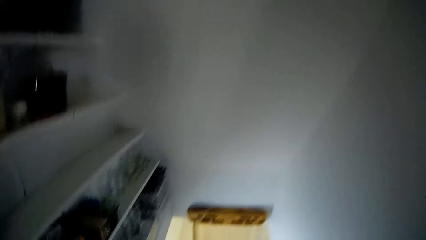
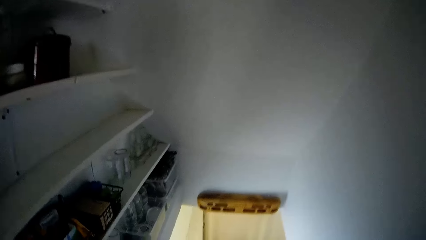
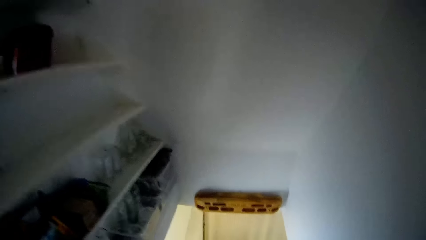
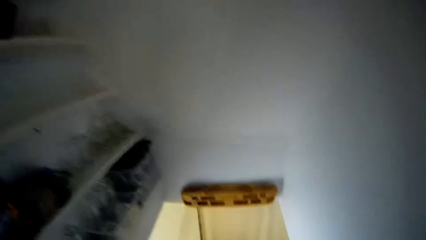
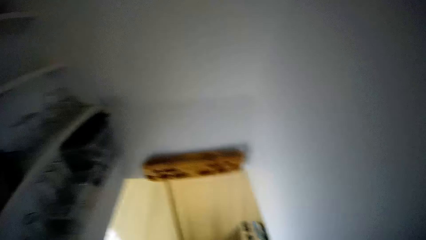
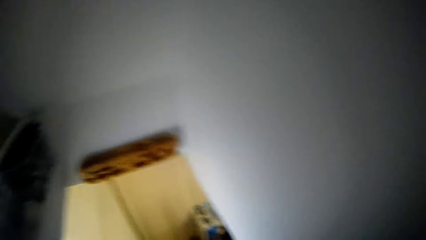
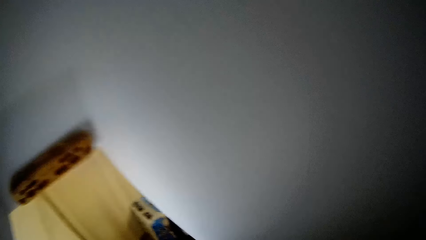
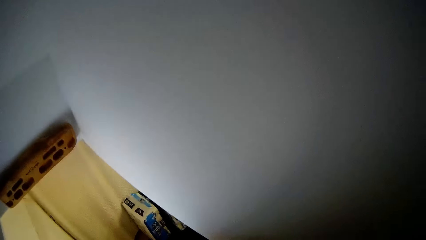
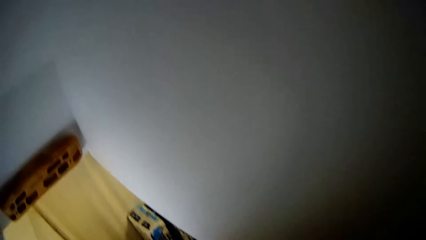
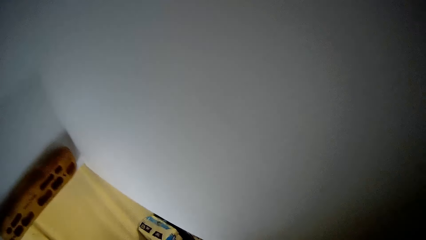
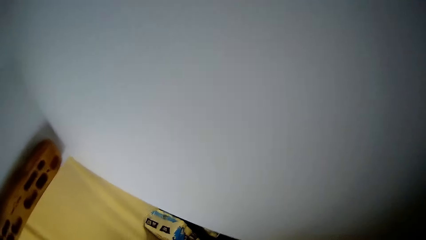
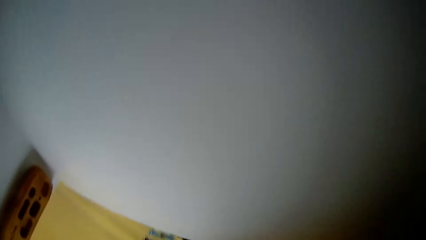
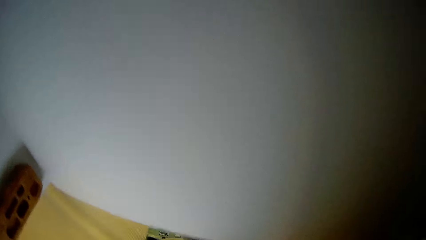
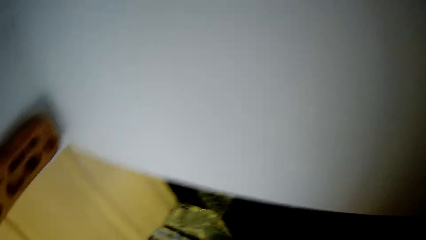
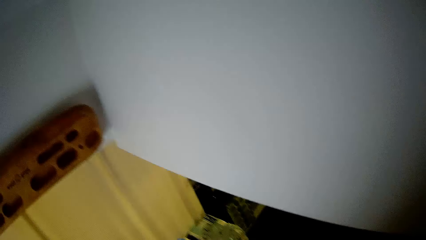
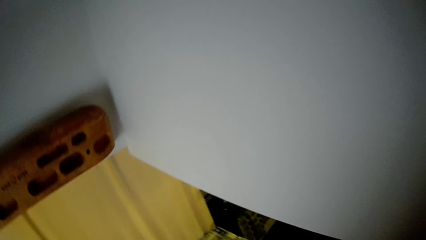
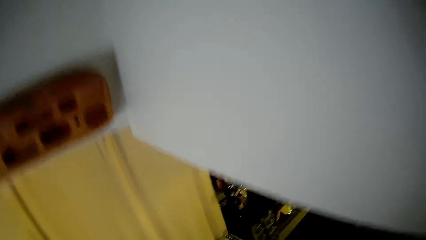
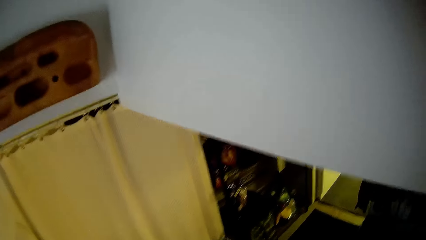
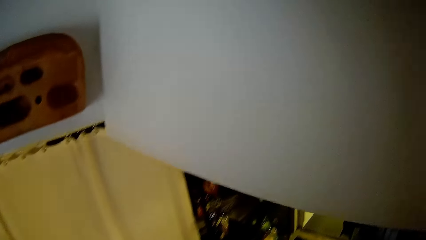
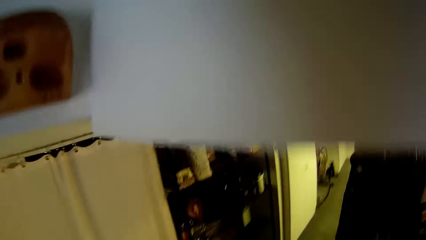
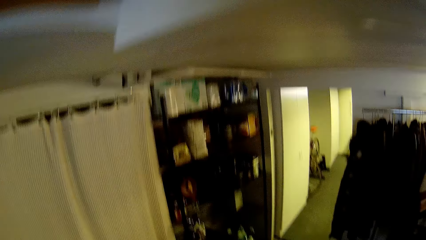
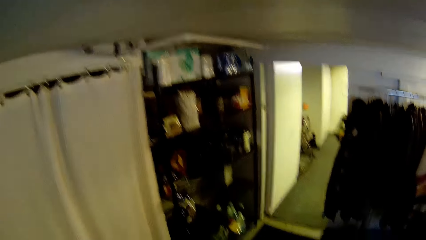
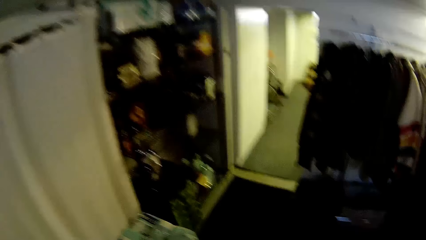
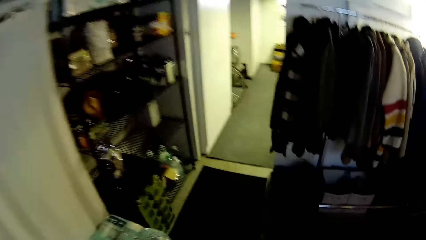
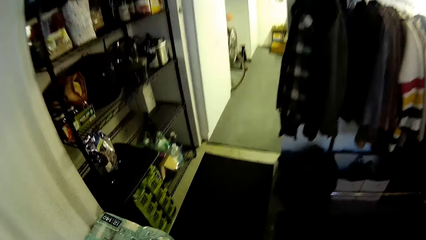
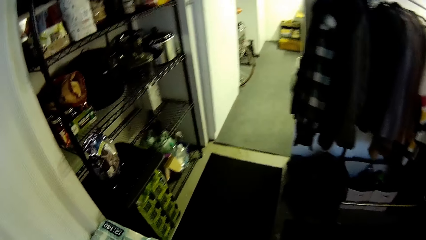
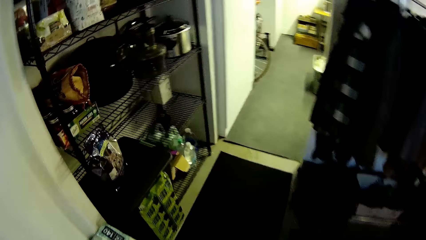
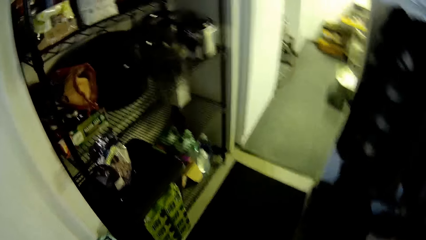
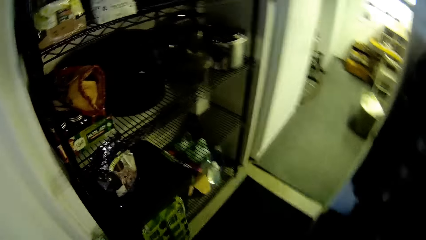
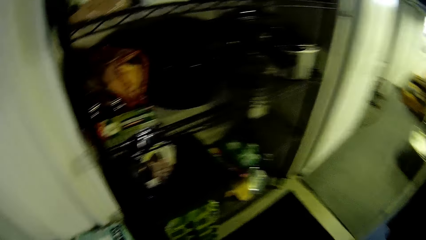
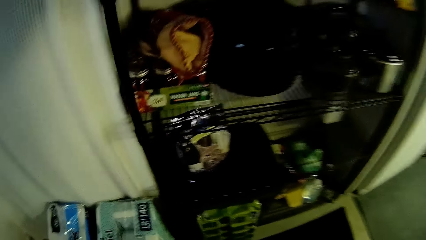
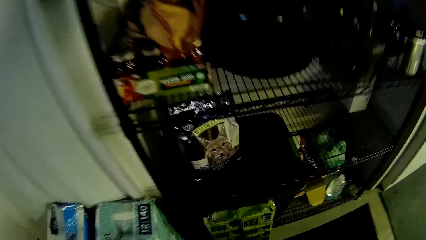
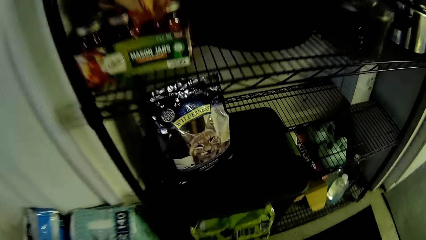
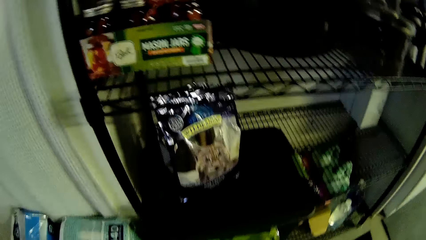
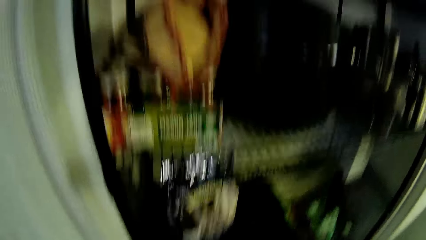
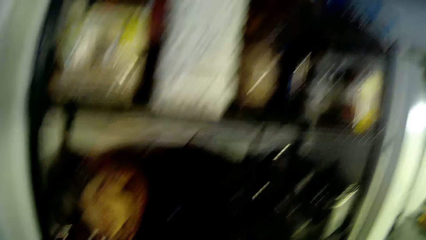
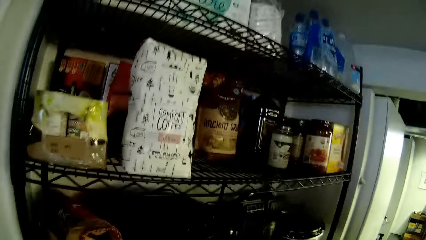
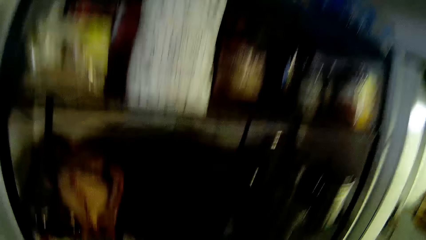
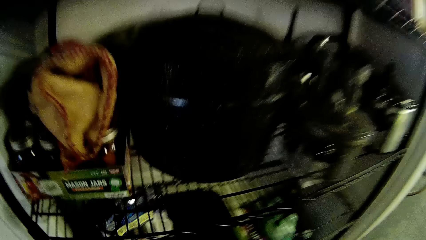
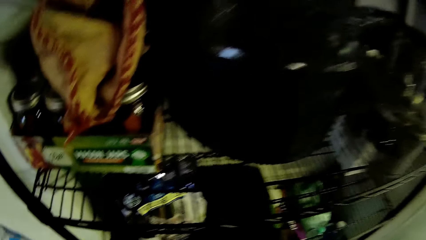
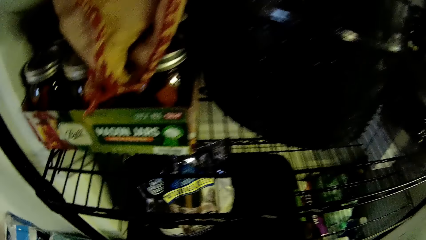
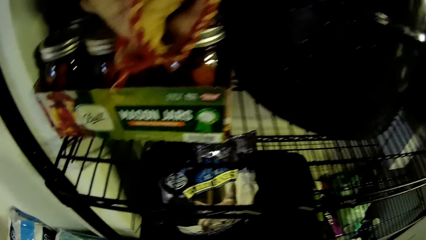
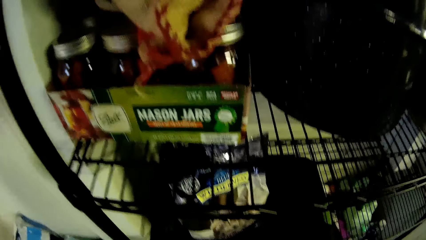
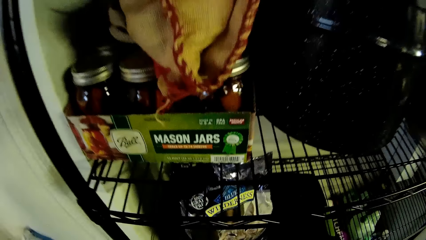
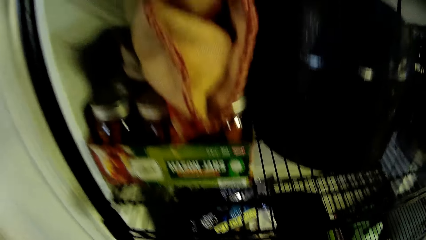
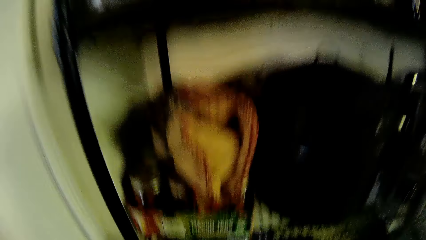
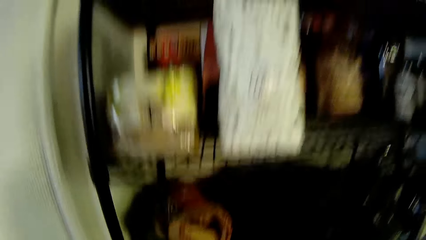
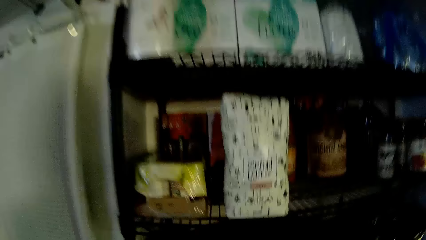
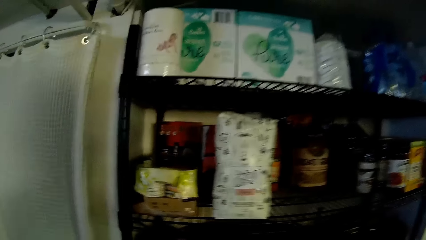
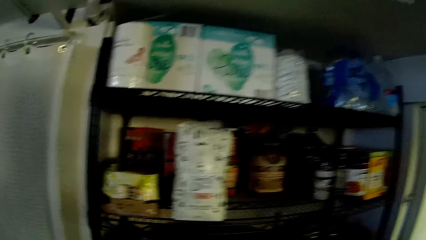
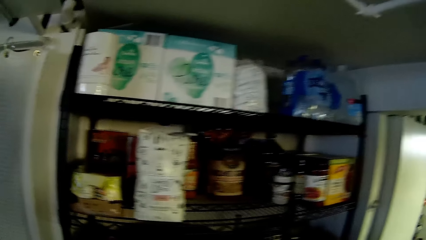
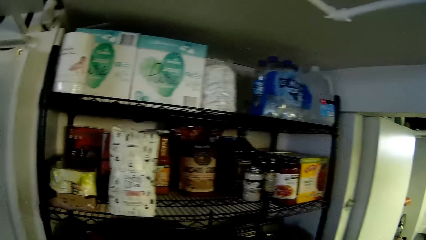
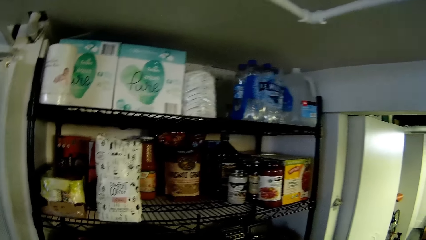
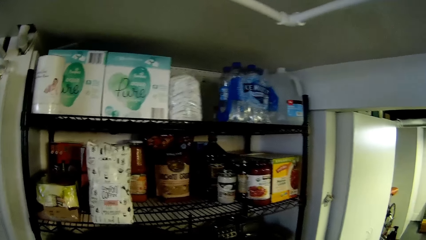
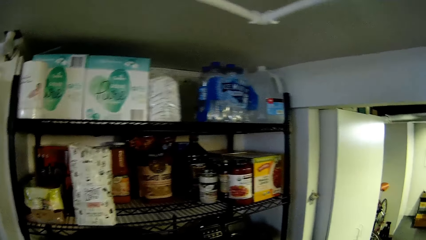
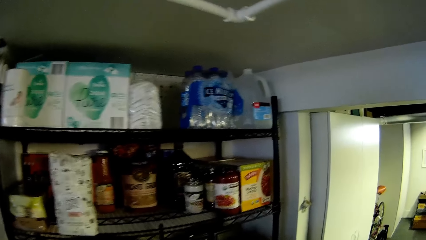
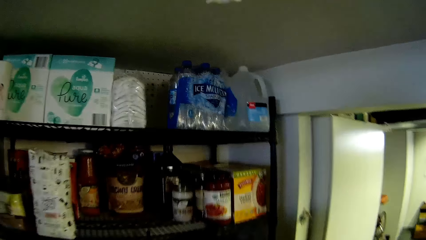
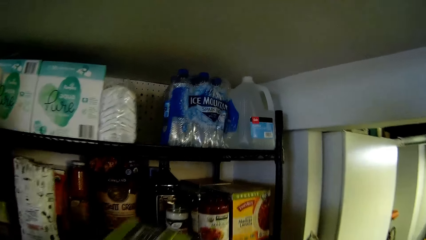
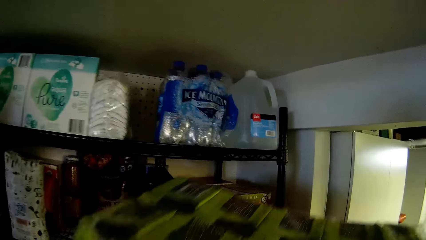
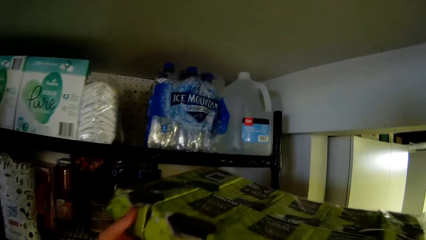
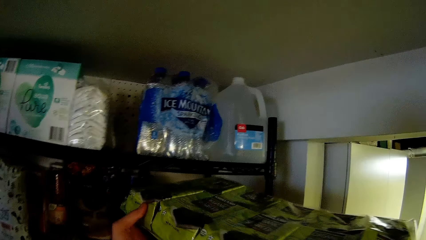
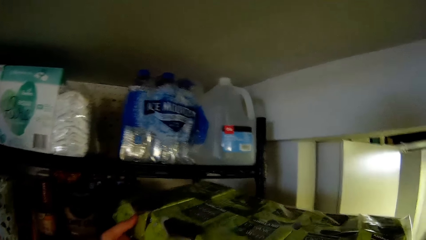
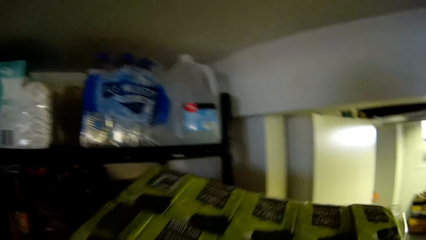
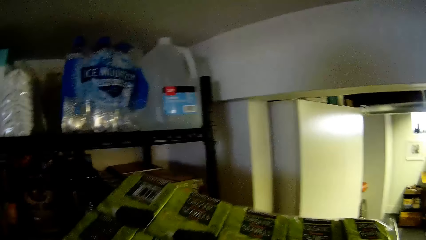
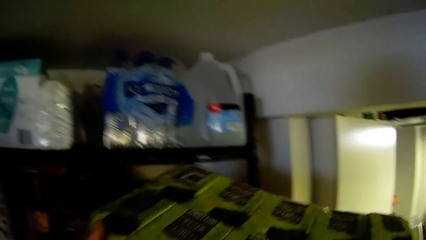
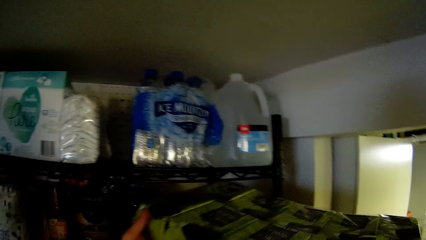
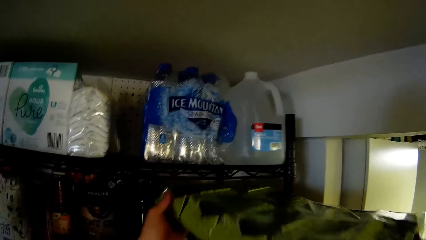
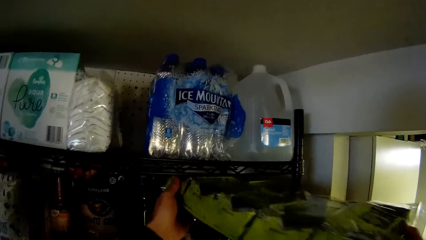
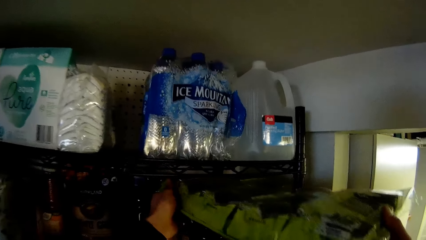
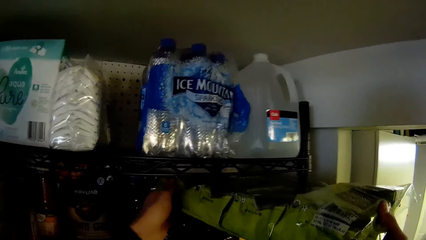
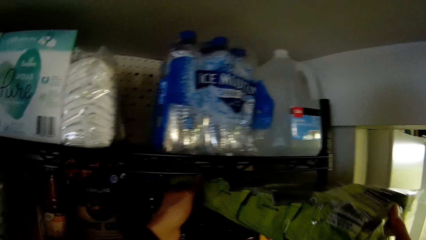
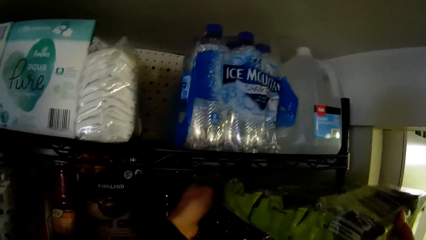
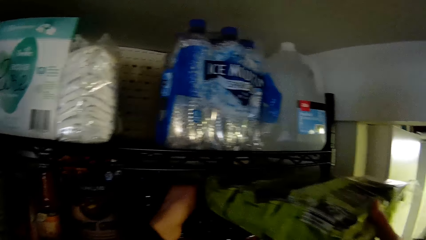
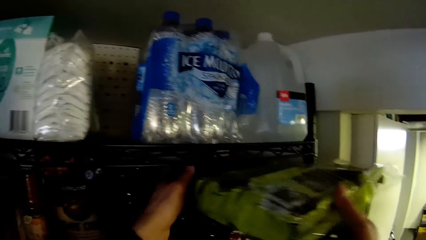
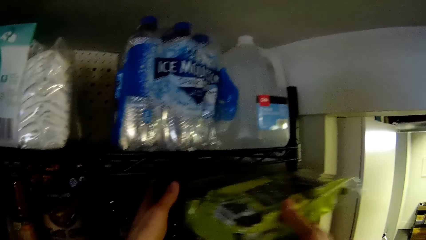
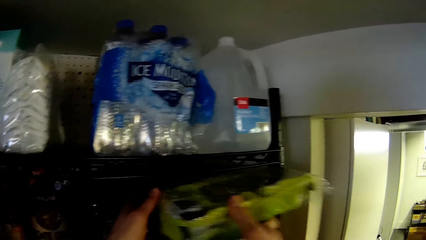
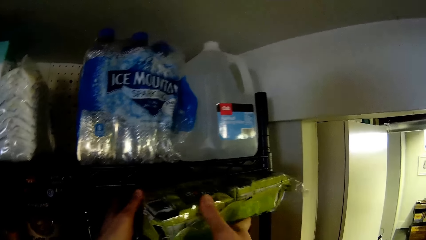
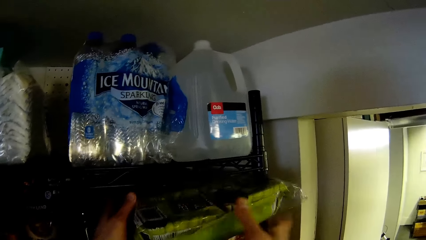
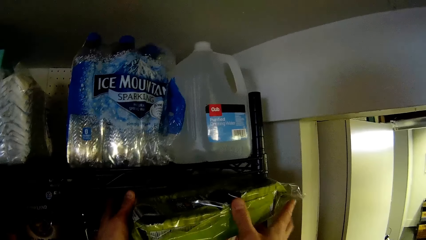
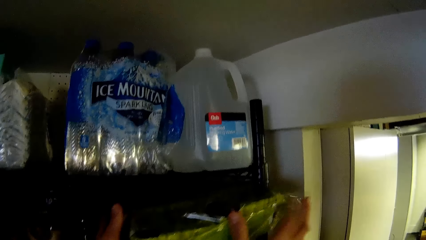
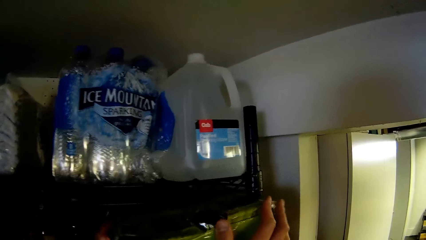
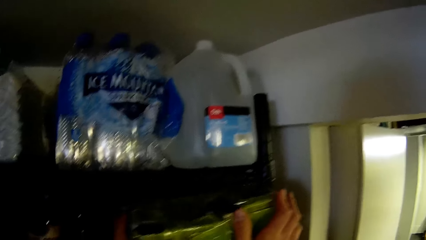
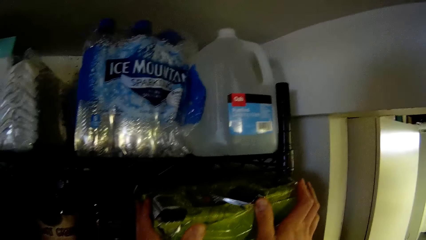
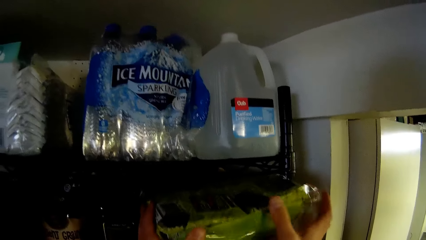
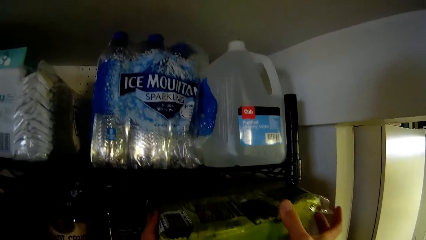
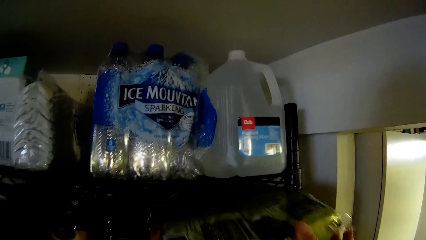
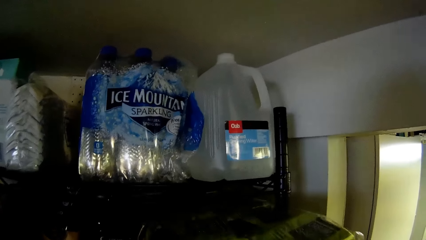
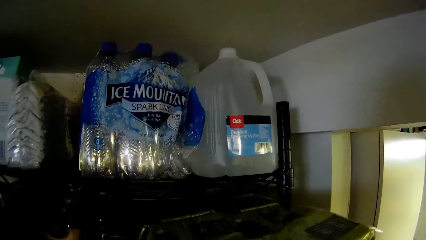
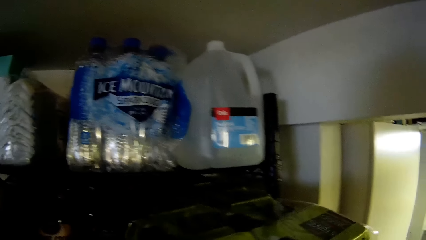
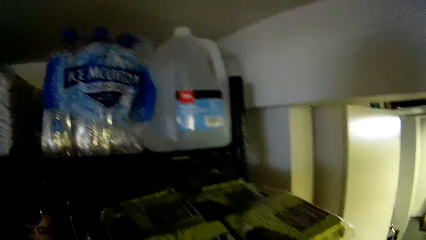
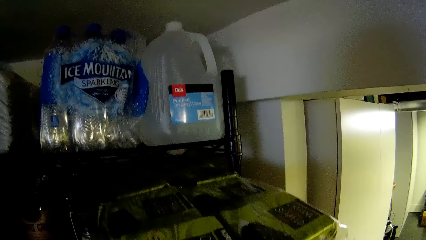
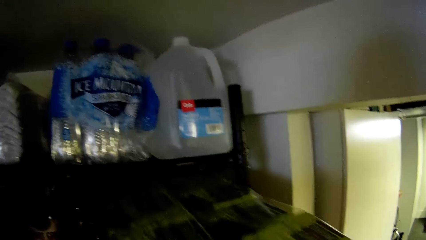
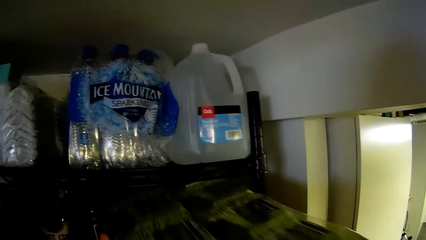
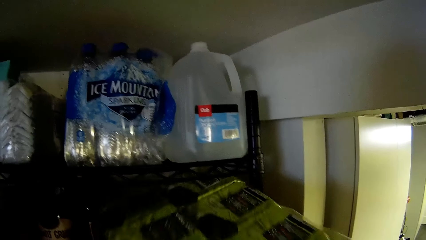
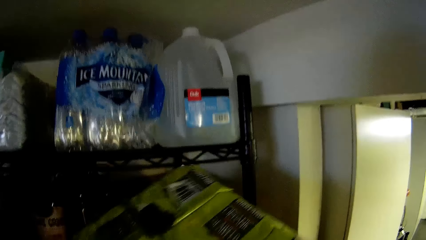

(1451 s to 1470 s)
The camera wearer walks into a storage room from the staircase. He places the groceries on the floor. He picks up something. He holds a pack of seaweed with his hands. He places something on a shelf. He pushes the pack of seaweed on the shelf with his hands. He pulls the packet of seaweed from the shelf with his hands.
